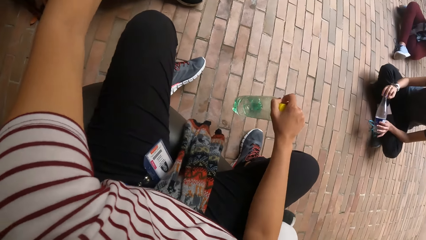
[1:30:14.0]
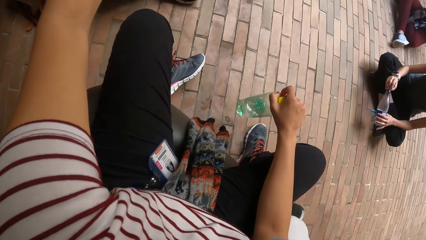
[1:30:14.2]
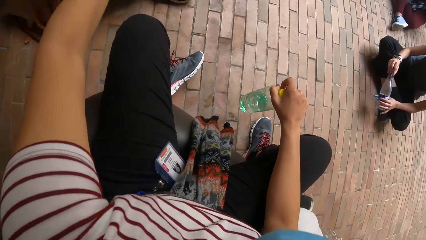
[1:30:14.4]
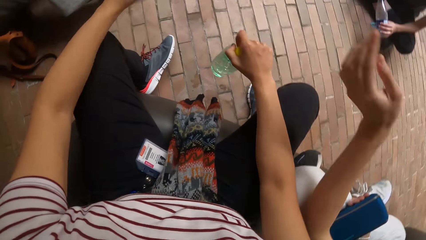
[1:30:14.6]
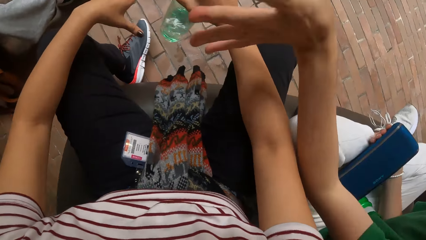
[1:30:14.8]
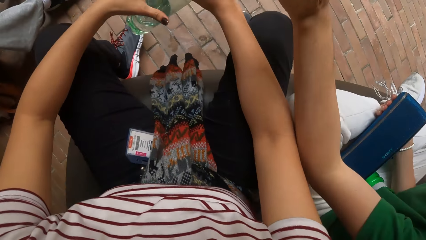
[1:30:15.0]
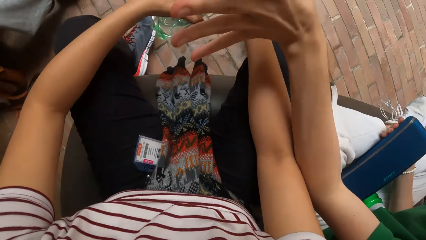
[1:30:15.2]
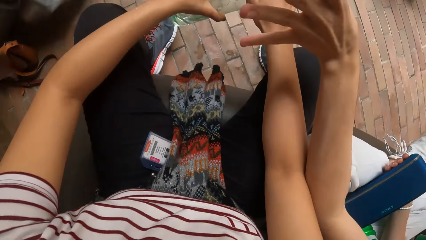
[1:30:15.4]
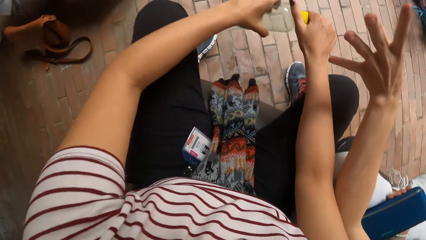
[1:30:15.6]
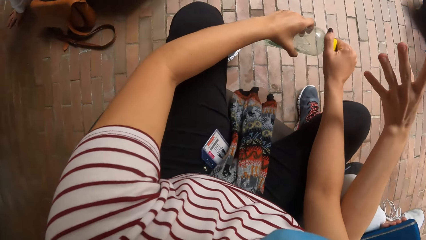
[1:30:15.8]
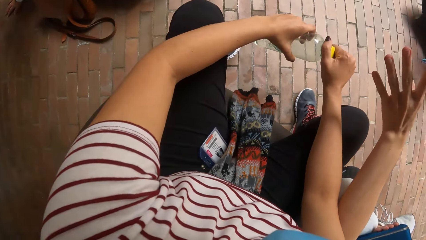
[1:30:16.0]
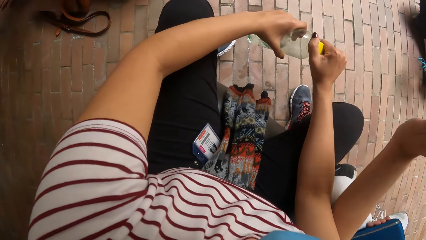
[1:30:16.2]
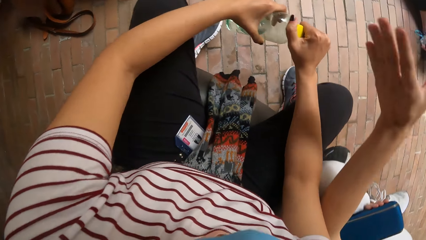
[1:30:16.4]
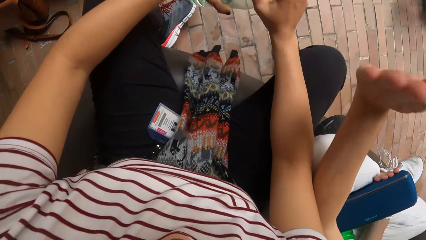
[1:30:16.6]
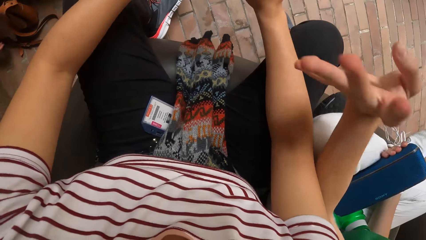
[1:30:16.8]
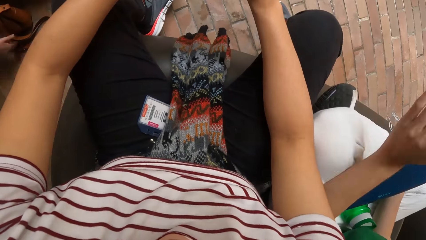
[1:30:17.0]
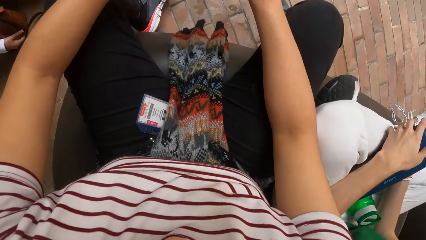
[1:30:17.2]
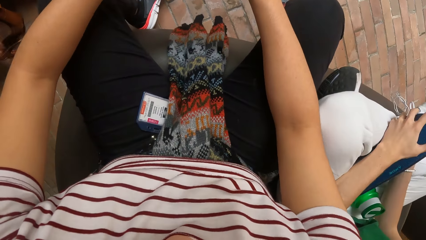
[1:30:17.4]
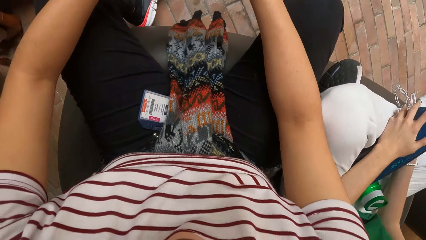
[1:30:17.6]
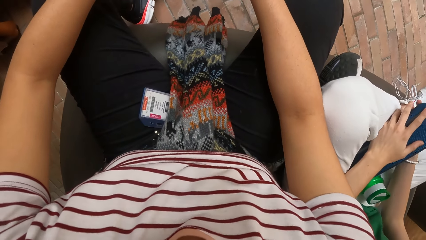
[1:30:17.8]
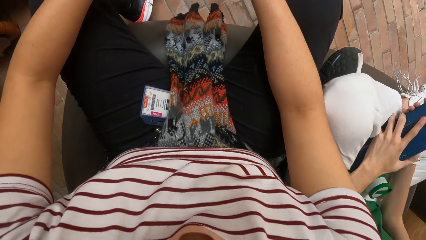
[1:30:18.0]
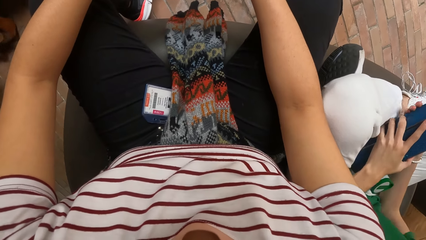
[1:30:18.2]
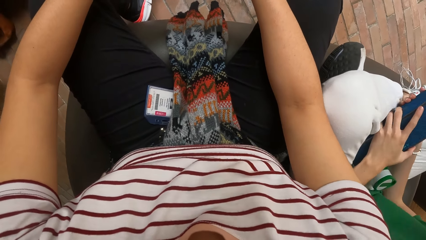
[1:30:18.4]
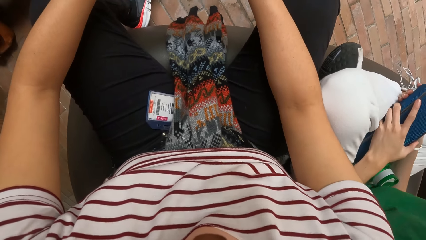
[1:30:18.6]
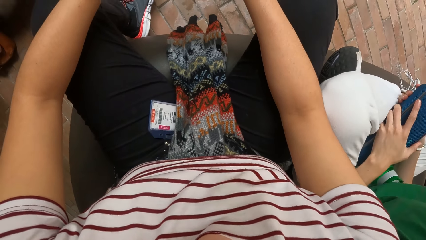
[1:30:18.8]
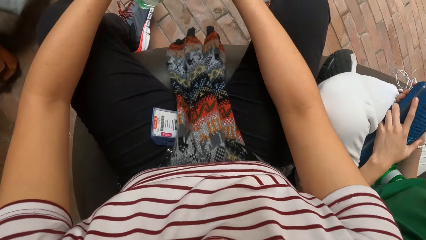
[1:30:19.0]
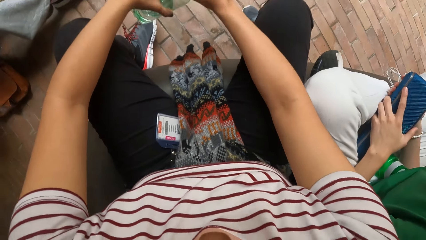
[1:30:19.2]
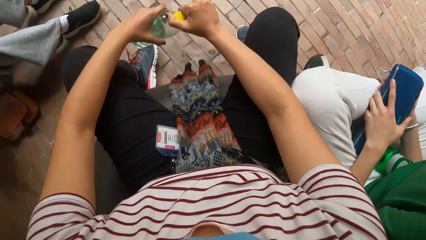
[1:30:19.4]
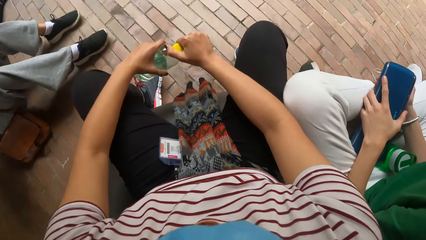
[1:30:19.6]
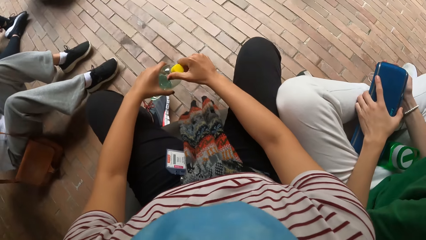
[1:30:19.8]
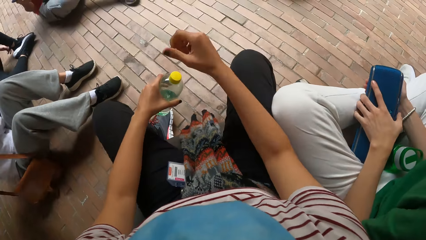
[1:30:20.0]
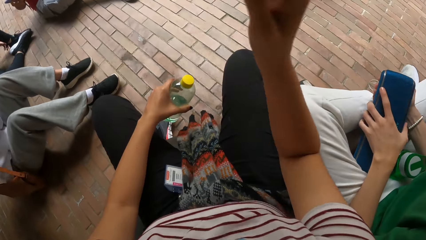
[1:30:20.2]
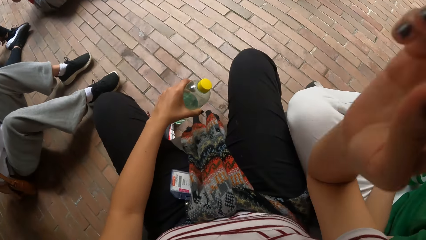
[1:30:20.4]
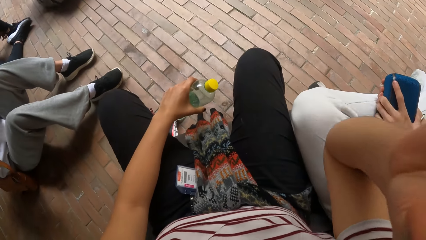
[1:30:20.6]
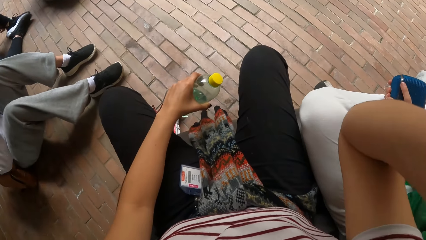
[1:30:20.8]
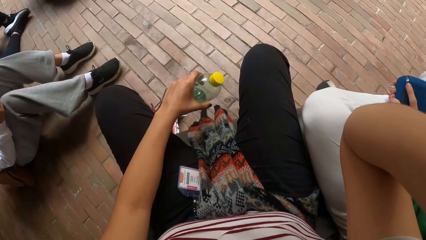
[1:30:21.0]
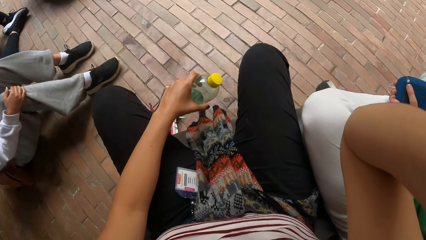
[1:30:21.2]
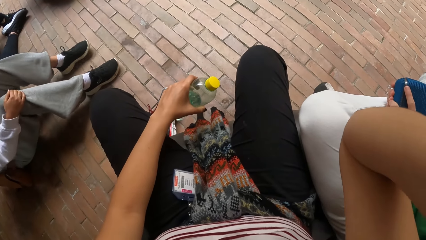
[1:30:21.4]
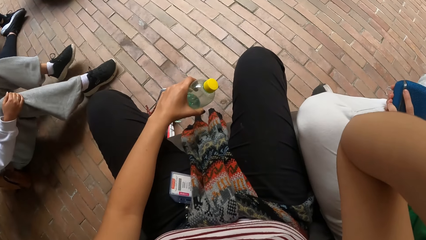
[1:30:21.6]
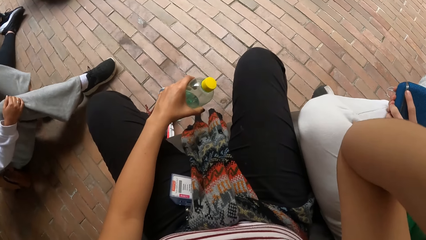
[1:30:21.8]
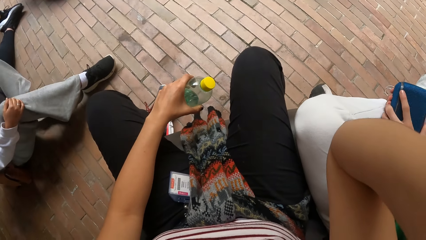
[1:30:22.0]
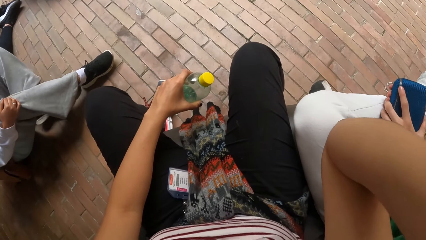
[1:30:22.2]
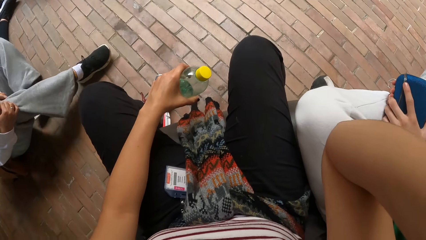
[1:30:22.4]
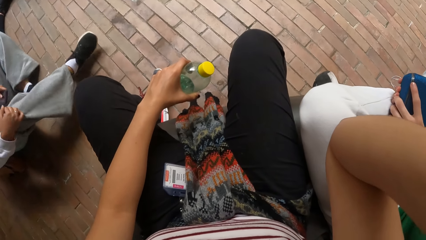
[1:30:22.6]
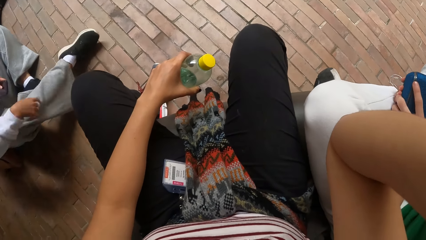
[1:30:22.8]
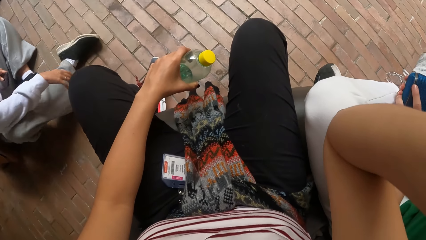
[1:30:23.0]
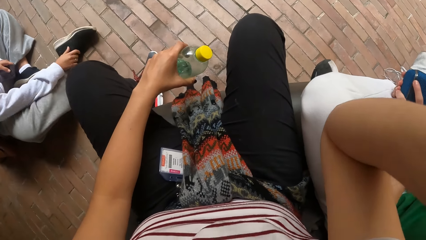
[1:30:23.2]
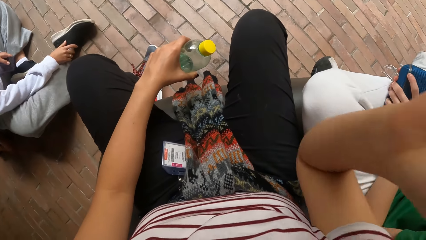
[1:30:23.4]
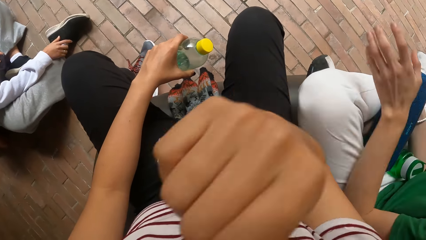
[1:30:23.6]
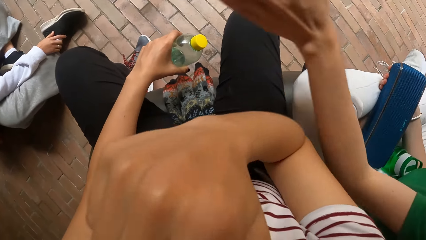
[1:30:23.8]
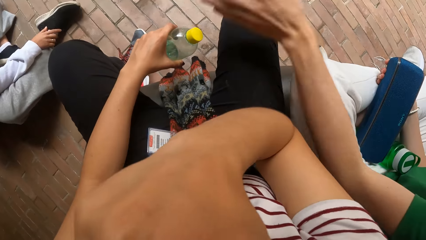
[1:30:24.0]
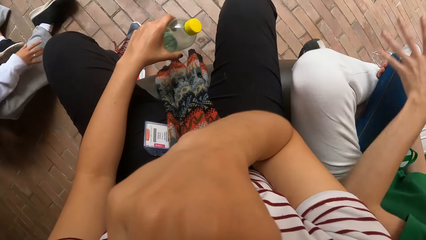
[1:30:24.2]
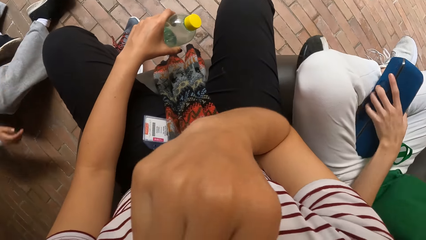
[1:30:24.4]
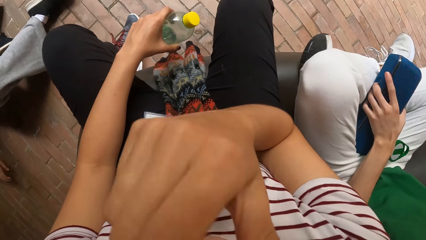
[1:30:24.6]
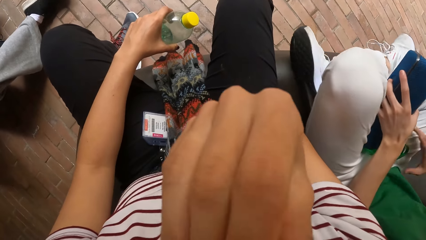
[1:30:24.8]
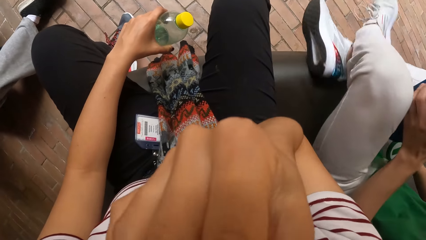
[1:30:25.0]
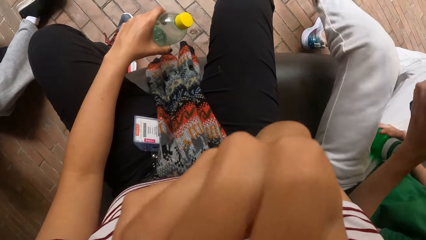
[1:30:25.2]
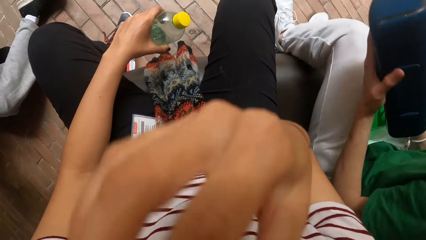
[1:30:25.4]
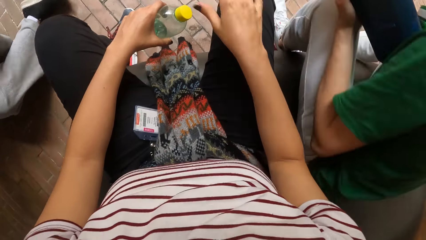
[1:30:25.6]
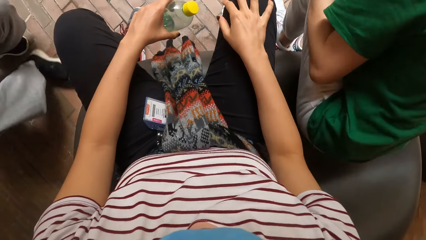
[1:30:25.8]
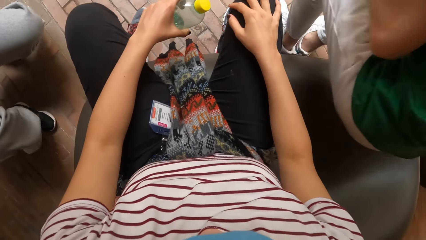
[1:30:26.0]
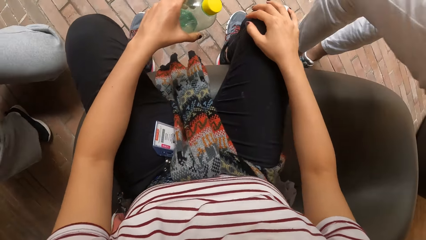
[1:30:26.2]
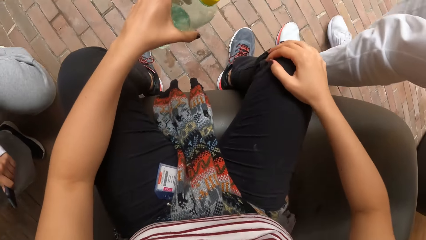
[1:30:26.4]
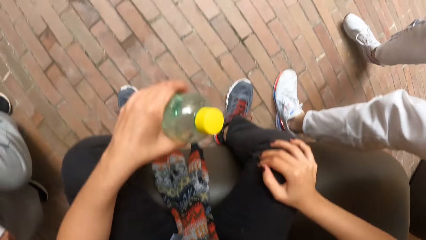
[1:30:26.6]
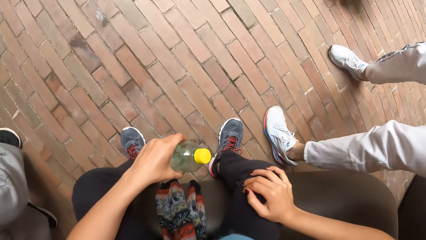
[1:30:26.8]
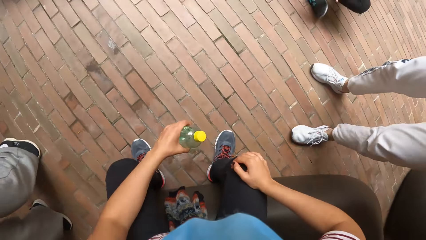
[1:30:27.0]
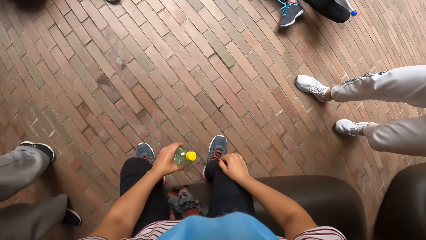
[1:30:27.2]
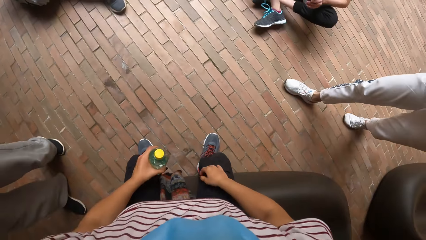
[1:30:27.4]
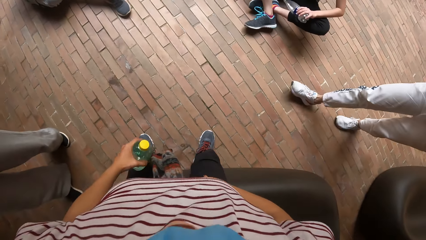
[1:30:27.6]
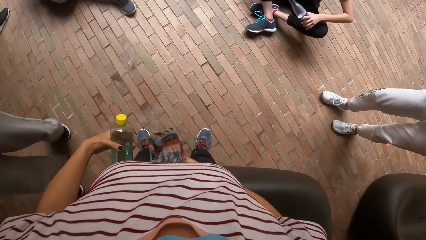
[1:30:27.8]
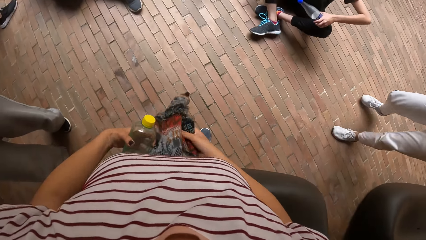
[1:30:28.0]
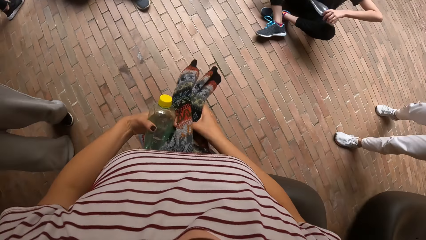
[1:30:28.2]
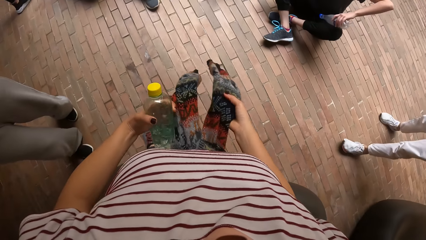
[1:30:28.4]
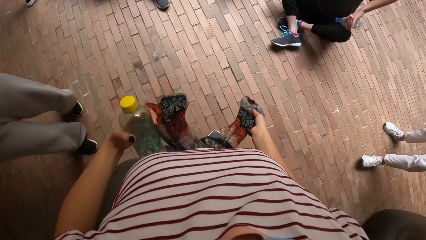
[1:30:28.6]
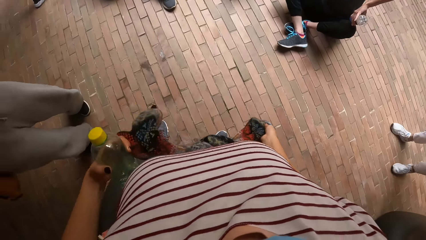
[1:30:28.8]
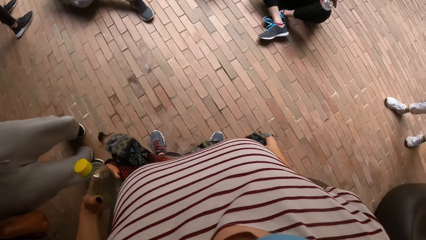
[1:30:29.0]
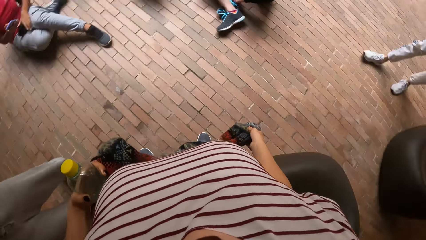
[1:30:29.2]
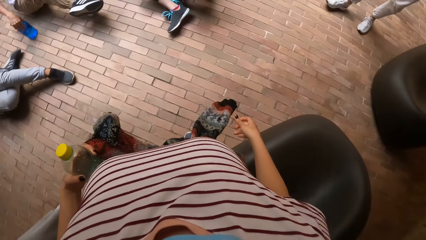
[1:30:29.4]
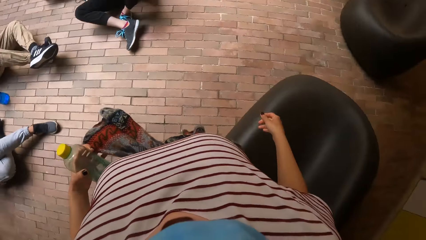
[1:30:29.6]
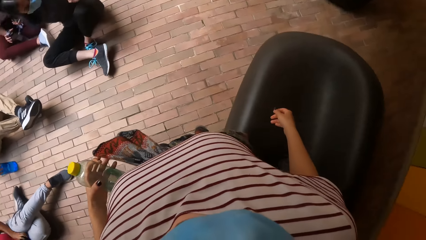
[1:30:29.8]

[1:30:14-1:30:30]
The camera wearer holds the bottle. A woman moves the left hand. The woman holds something. The camera wearer looks at the sweater. She holds the bottle with her left hand. She lifts the right hand. A man stands up from a seat. The camera wearer puts the right hand on the lap. She stands up from the seat. She stands on the floor. She tightens a fabric on her body with both hands. She holds the sweater.
